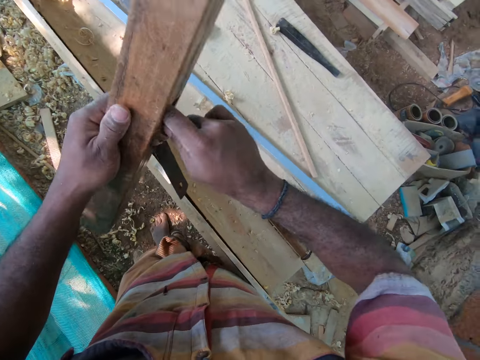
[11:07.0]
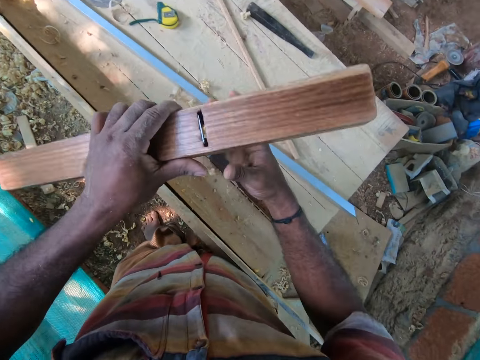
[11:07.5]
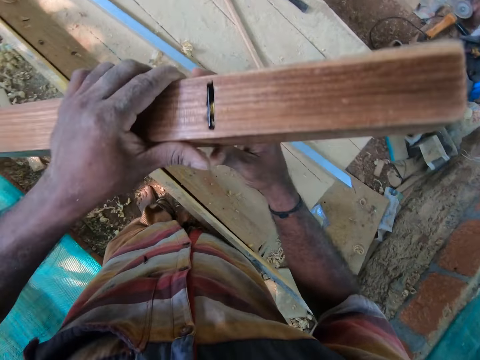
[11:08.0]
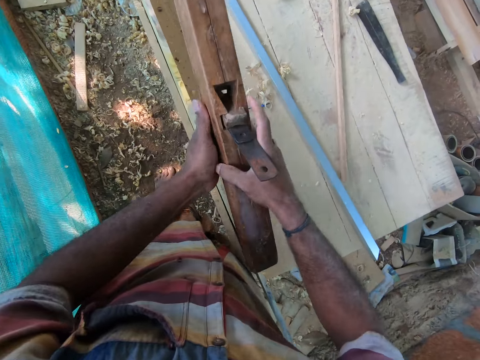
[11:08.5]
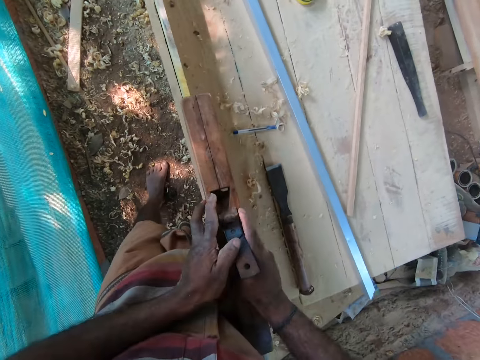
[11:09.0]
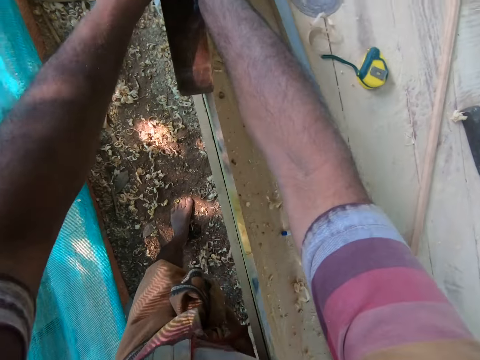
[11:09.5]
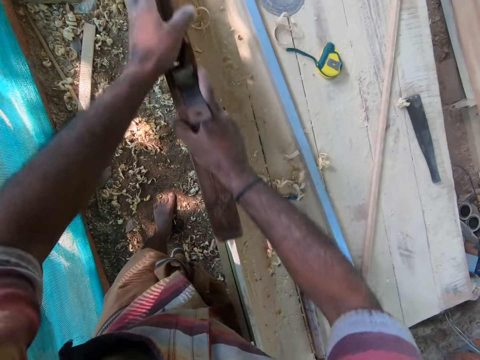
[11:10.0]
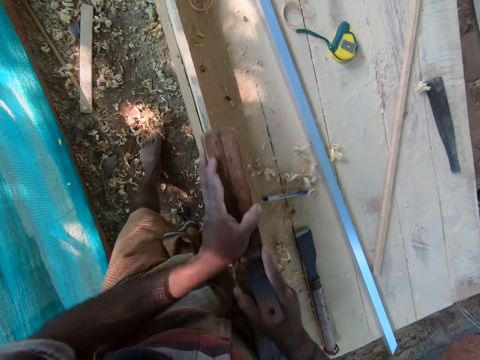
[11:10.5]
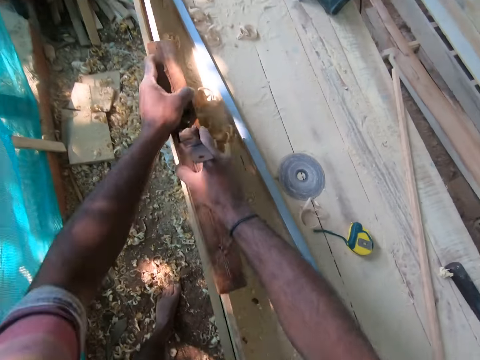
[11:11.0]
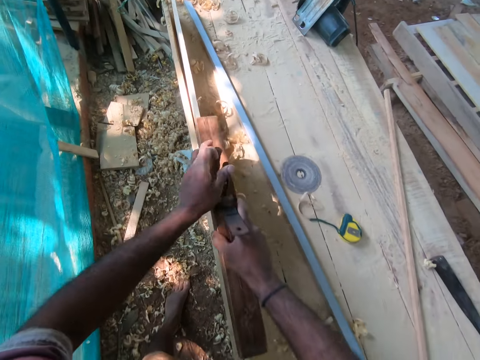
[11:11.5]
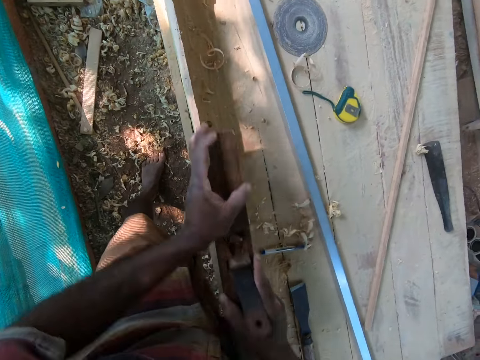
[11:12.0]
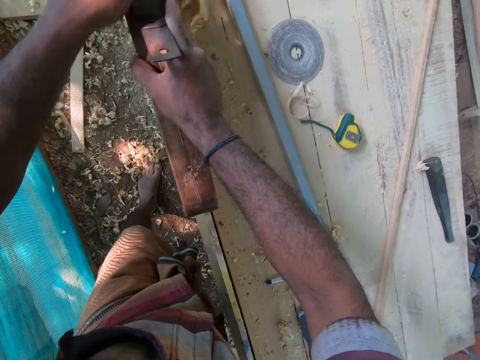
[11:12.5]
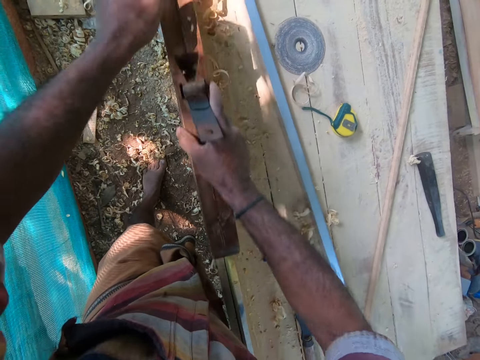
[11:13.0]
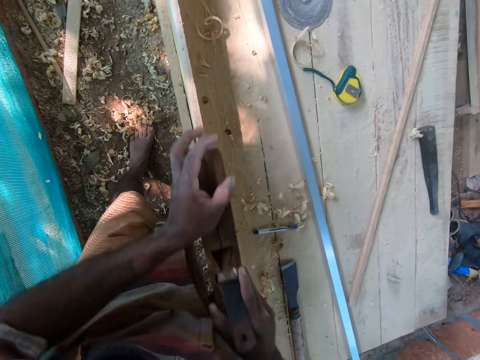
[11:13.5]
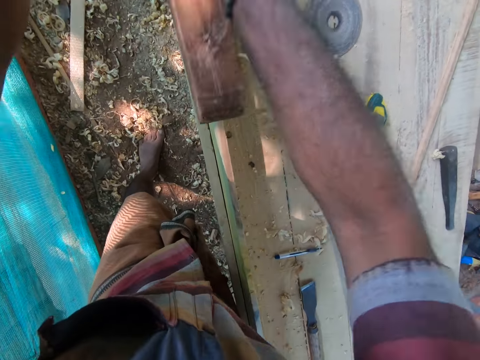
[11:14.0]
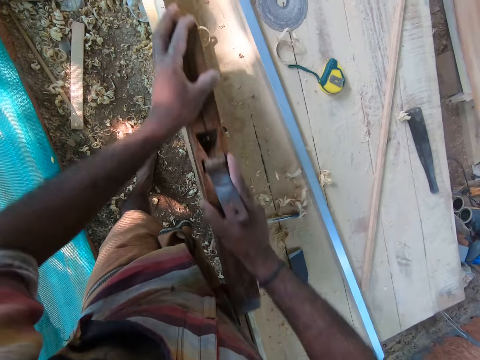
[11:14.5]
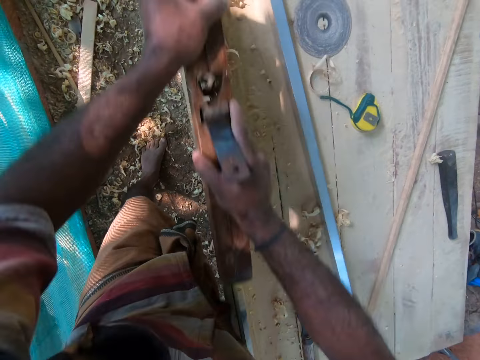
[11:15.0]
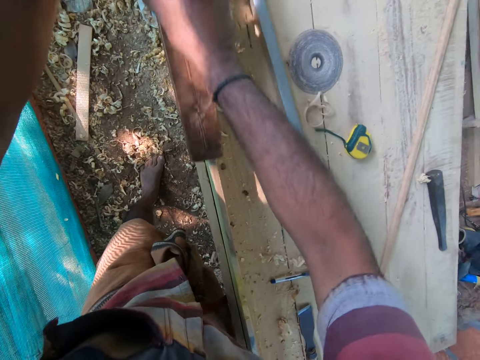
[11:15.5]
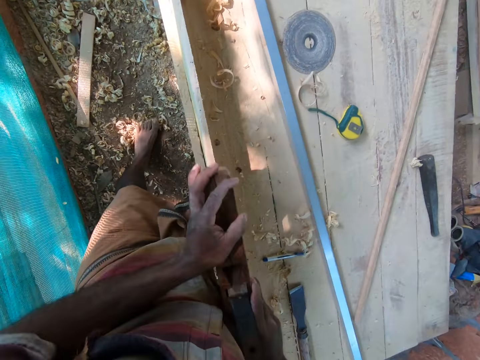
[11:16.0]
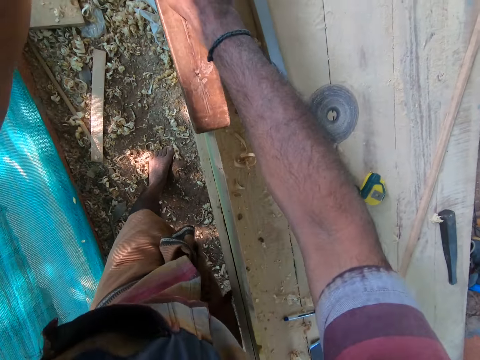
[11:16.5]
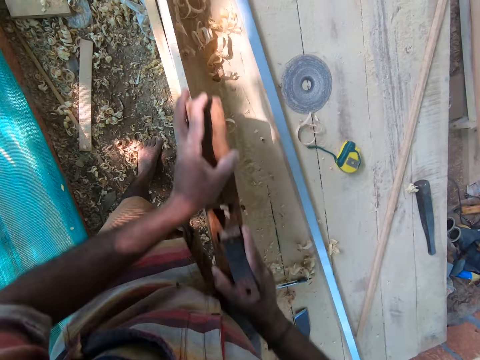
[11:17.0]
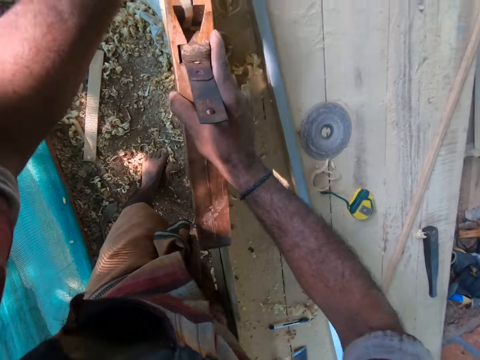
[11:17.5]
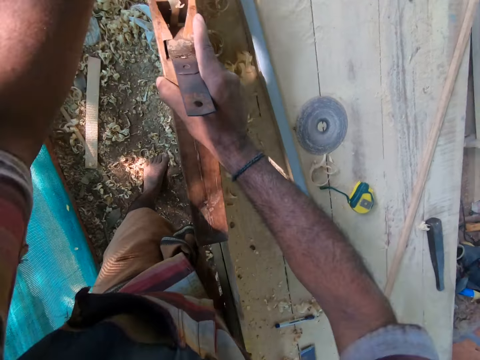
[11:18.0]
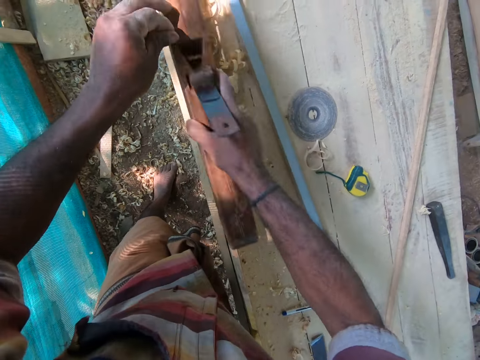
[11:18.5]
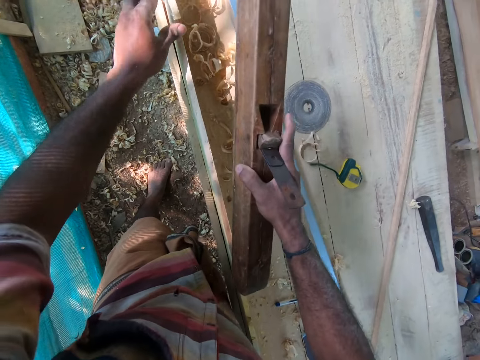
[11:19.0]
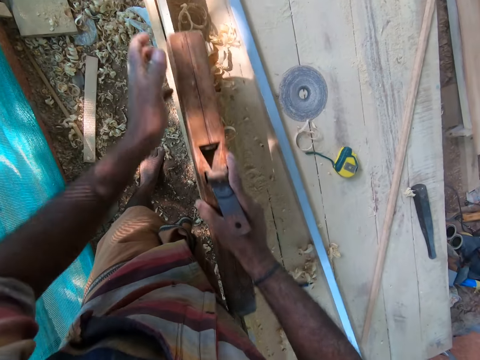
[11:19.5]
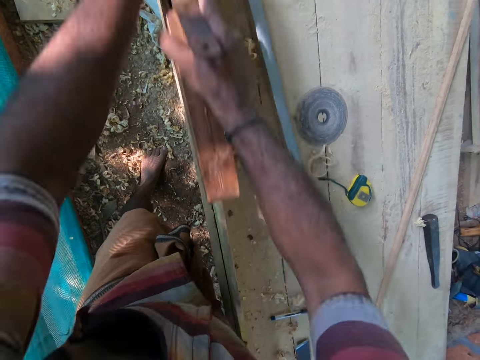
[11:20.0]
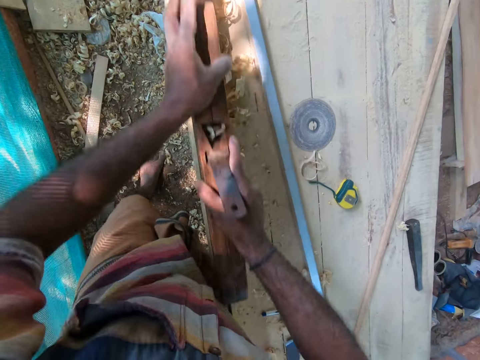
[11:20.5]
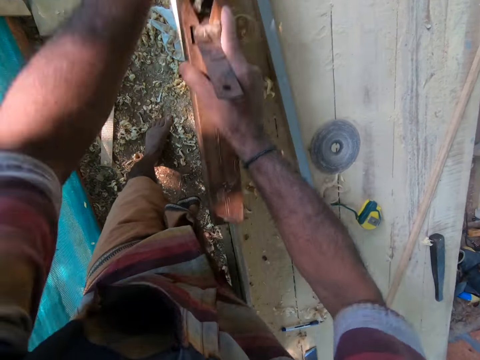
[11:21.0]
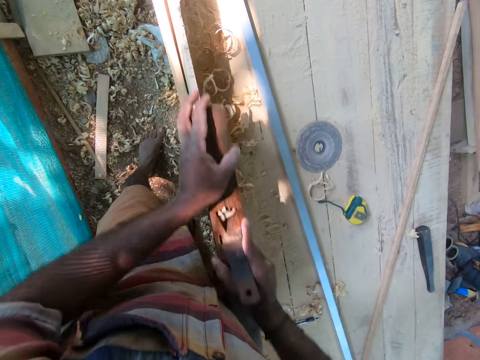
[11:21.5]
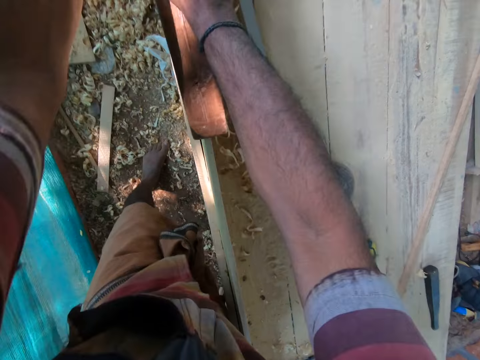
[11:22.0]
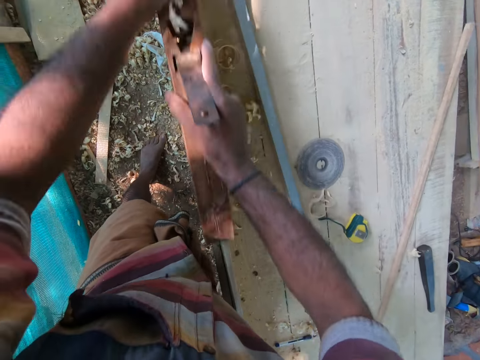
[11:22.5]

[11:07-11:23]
The camera wearer removes sawdust from the jack plane in his left hand with his right hand. He smoothens the plank on the table with the jack plane in both his hands. He pulls sawdust from the plank on the table with his left hand. He smoothens the plank on the table with the jack plane in both his hands.

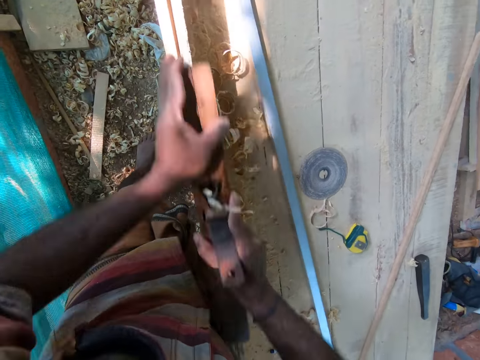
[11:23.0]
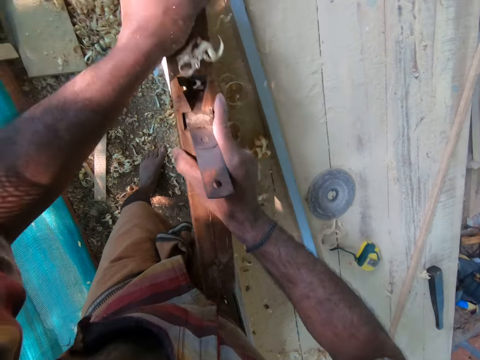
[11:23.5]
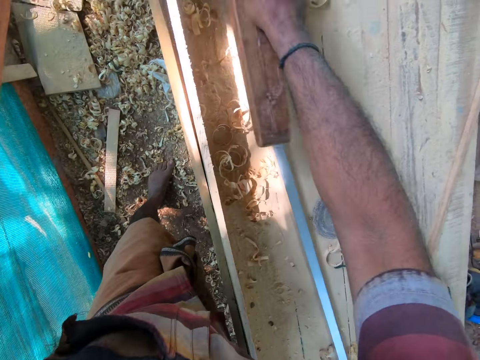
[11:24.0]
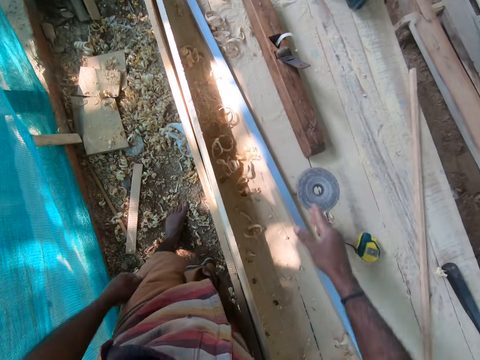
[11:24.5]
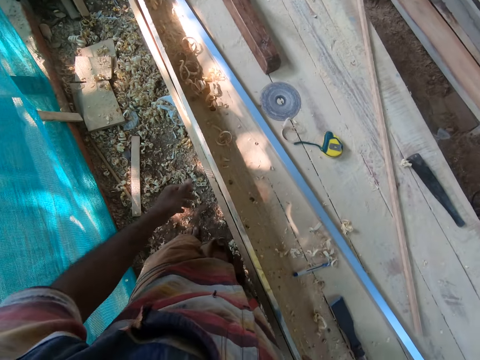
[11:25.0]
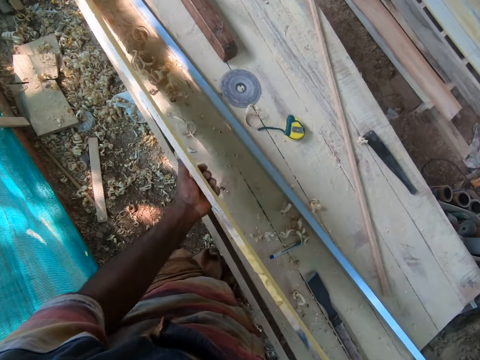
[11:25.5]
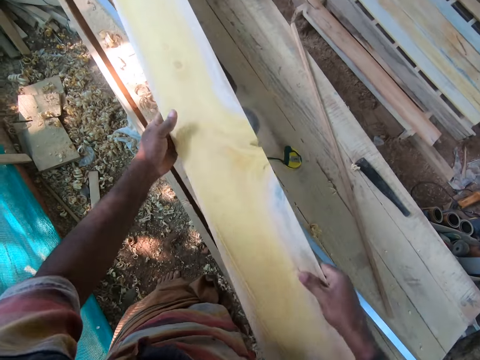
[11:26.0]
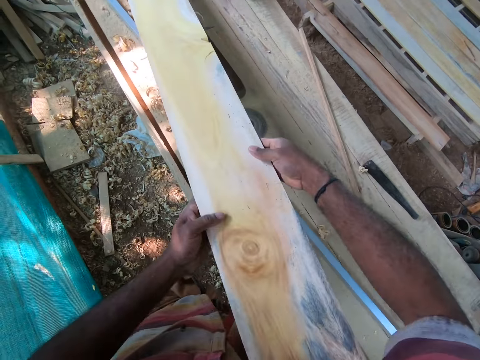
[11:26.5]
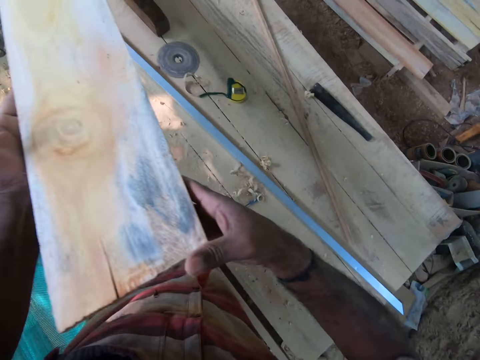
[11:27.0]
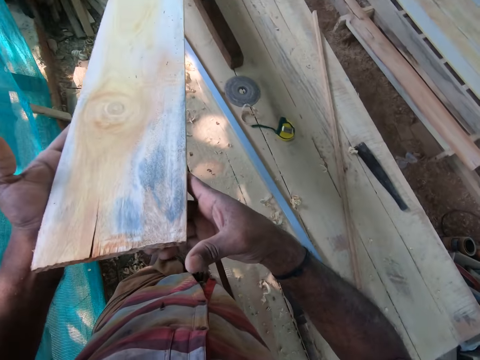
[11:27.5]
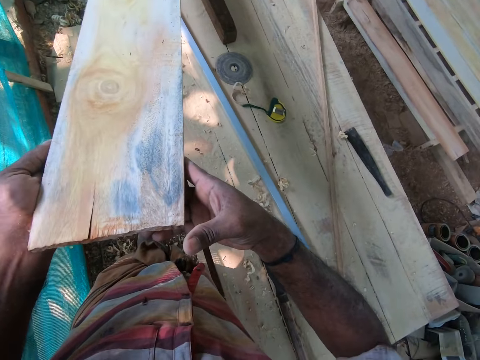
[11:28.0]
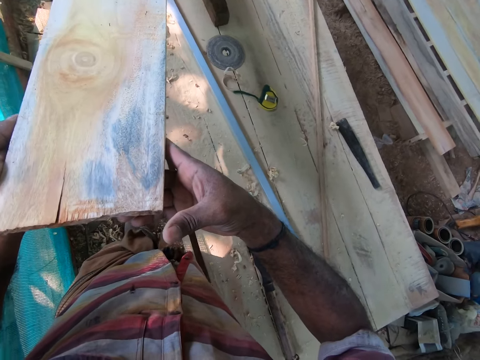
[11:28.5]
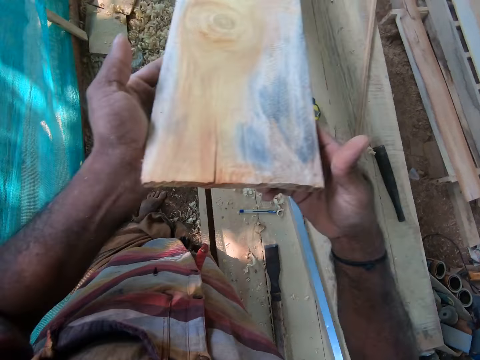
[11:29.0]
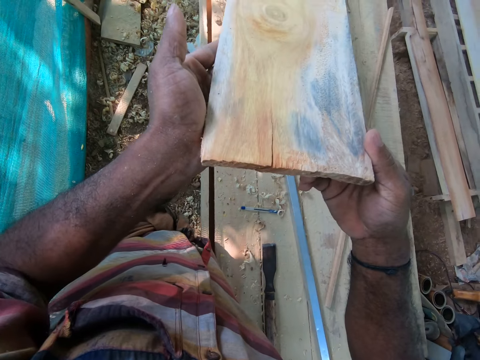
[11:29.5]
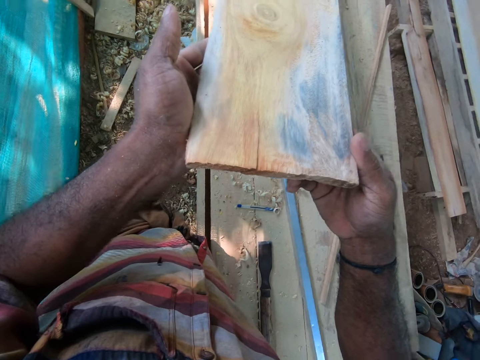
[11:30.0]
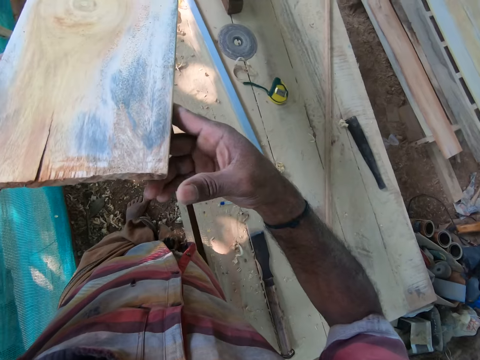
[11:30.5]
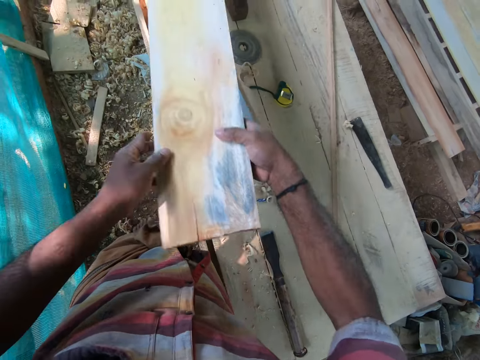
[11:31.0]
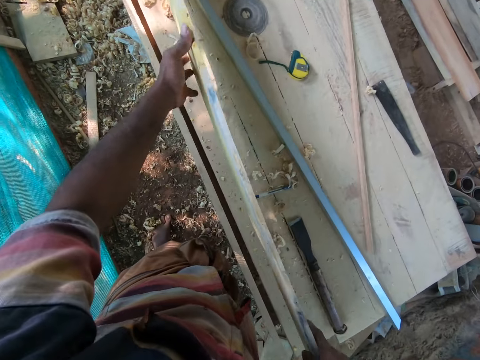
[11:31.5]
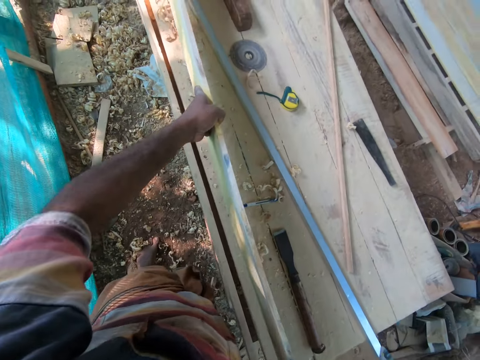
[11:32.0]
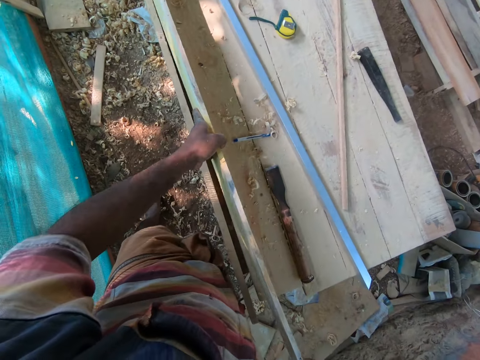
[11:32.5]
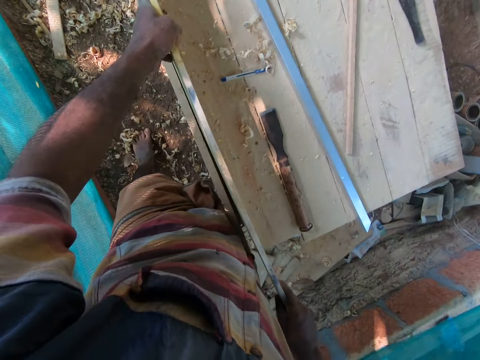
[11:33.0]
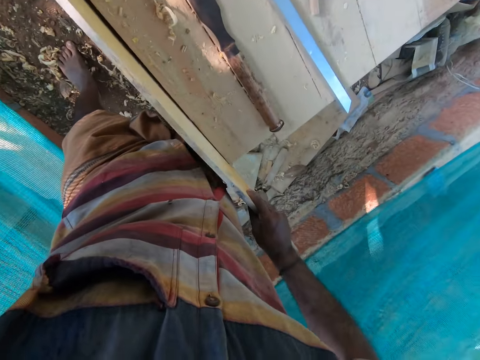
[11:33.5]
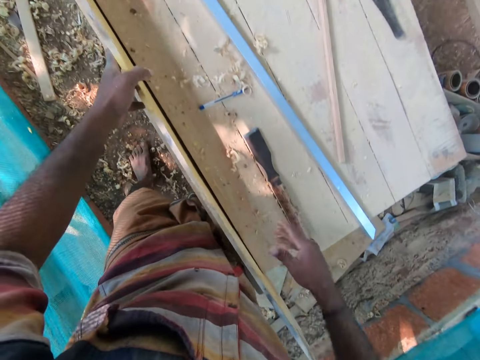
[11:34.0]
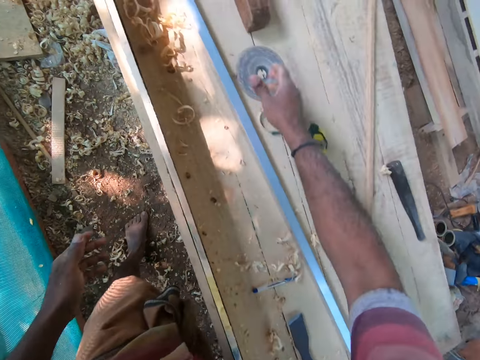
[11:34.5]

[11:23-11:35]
The camera wearer drops the jack plane on the table with his right hand. He pulls the plank or wood from the table with both hands. He moves the wood on the table. He observes the plank in both hands. He takes the wood. He puts the plank on the table edge with both hands.
